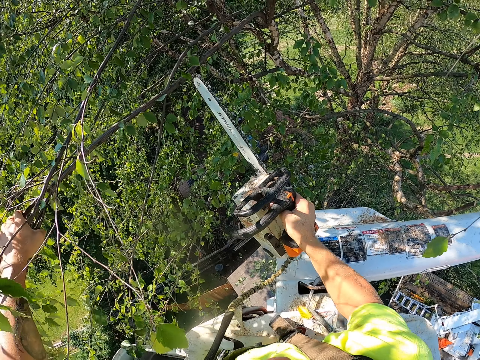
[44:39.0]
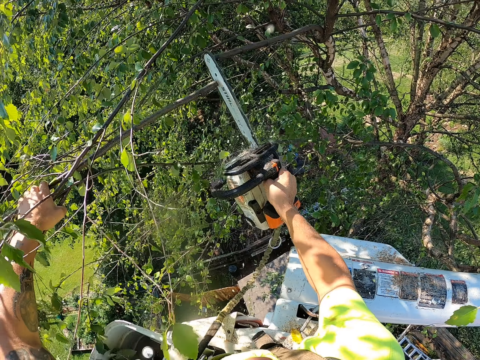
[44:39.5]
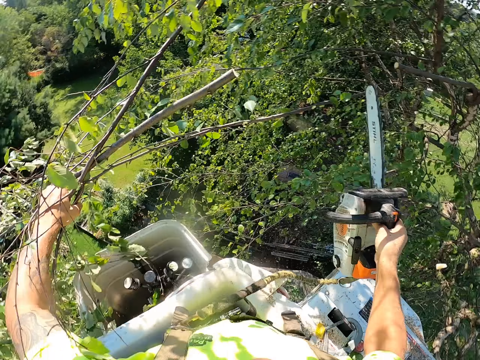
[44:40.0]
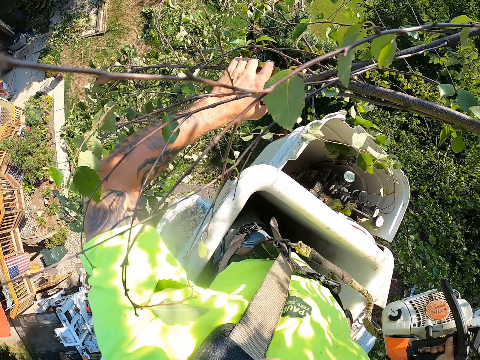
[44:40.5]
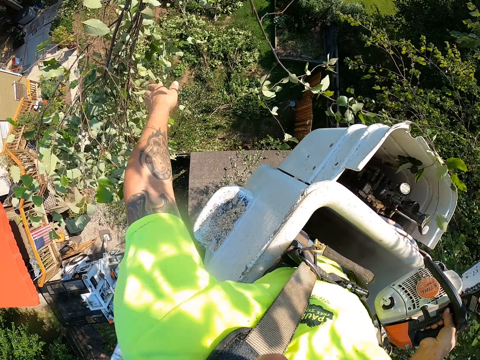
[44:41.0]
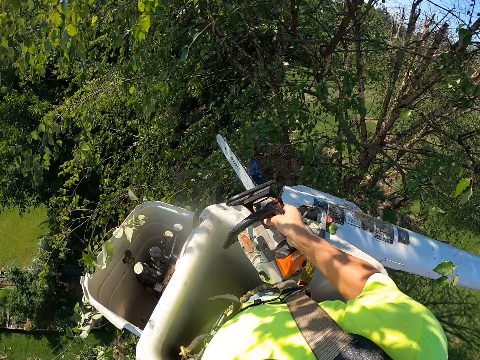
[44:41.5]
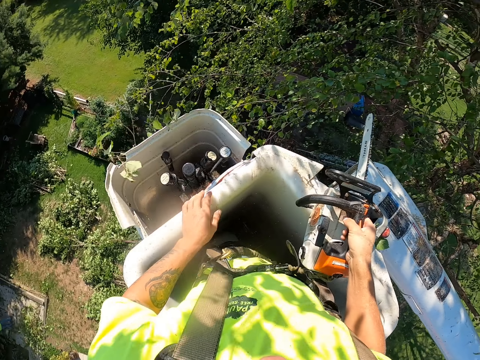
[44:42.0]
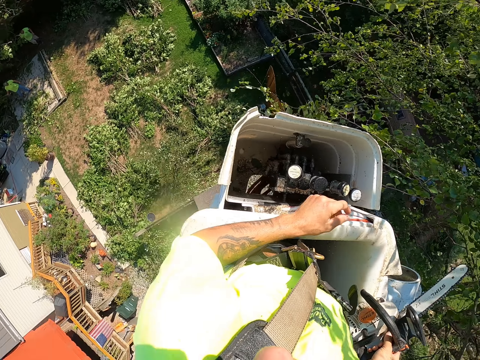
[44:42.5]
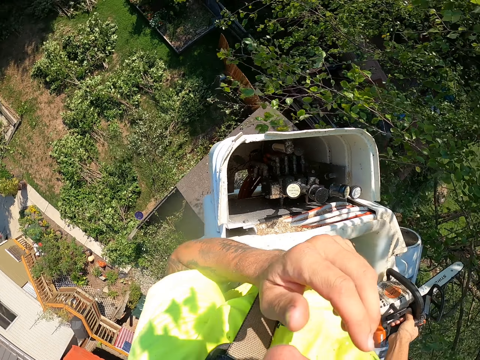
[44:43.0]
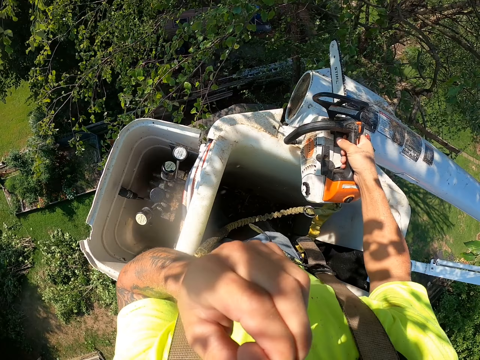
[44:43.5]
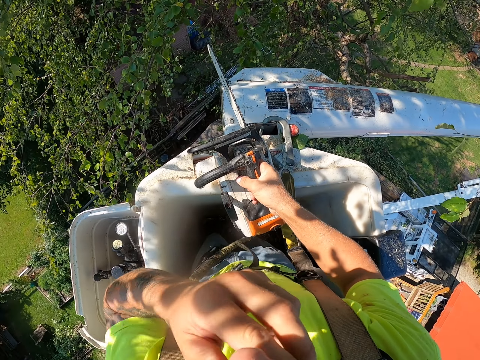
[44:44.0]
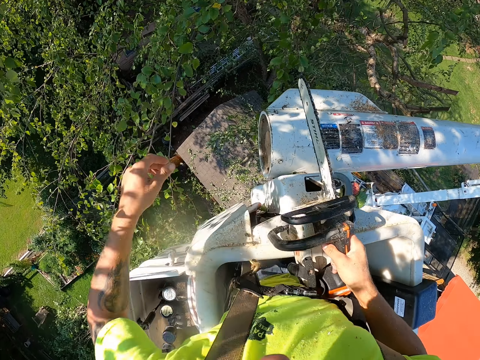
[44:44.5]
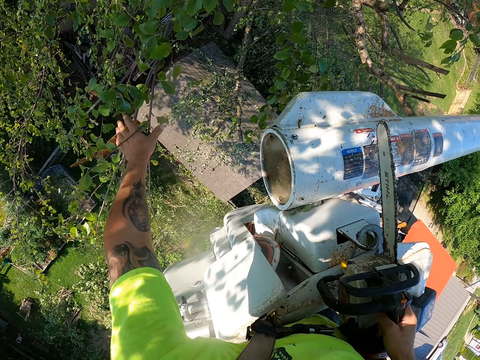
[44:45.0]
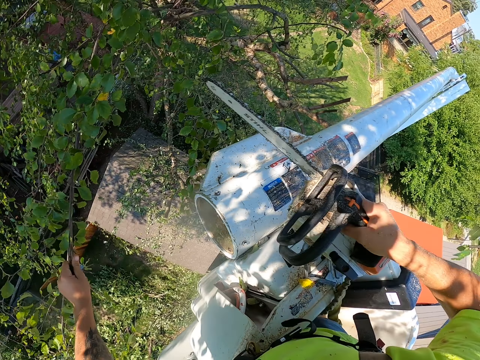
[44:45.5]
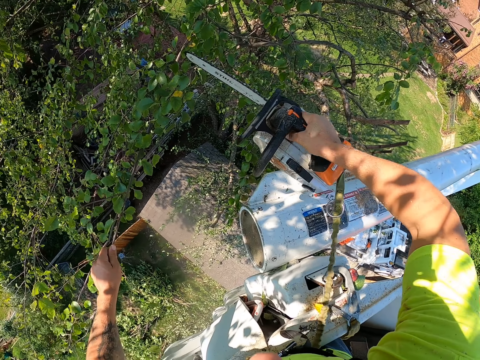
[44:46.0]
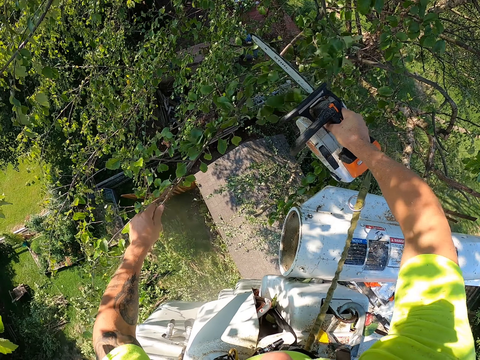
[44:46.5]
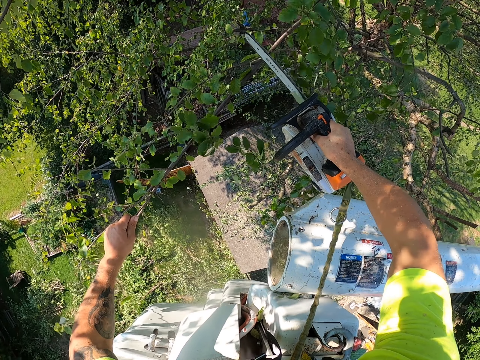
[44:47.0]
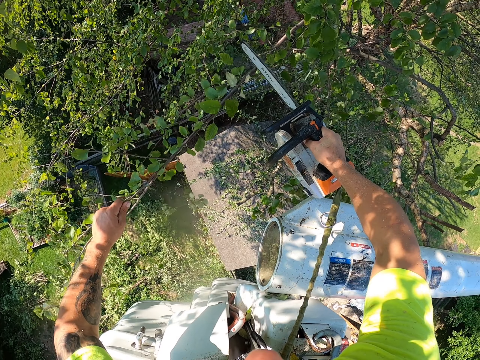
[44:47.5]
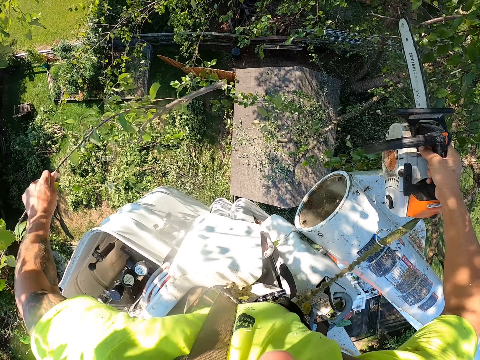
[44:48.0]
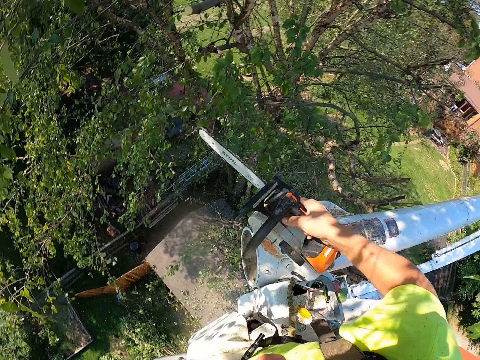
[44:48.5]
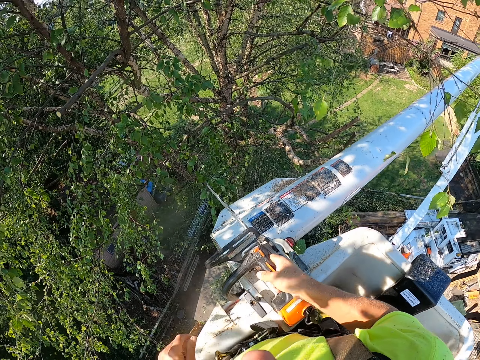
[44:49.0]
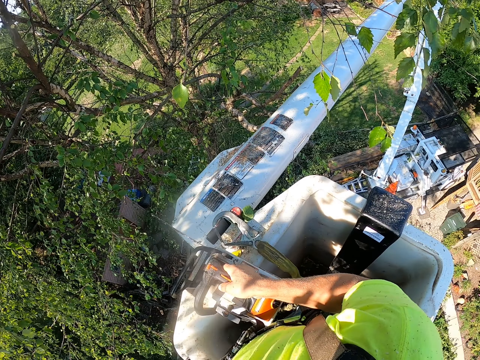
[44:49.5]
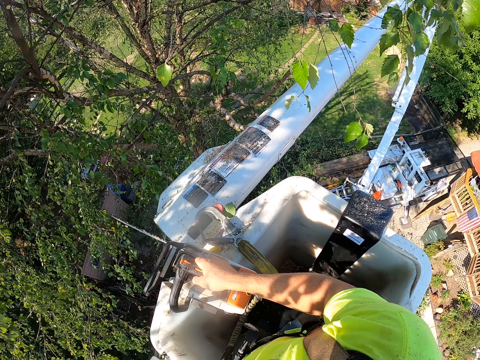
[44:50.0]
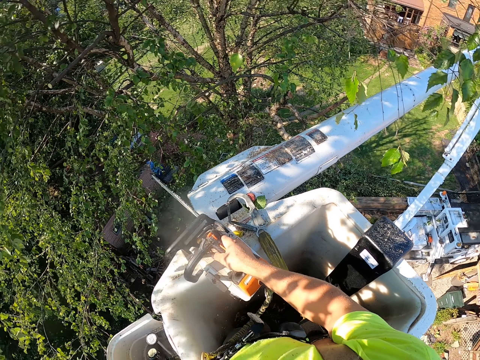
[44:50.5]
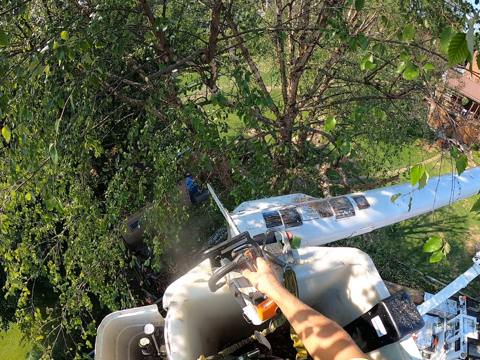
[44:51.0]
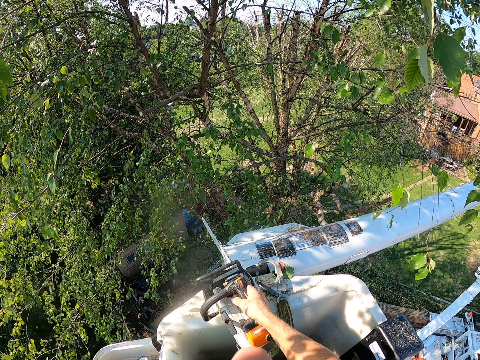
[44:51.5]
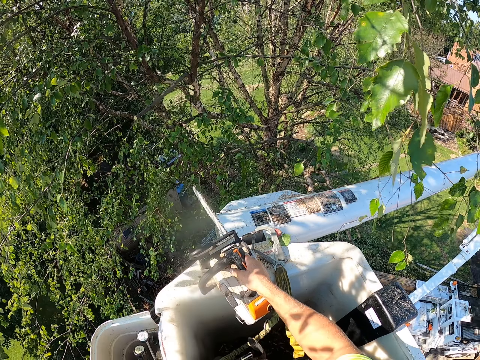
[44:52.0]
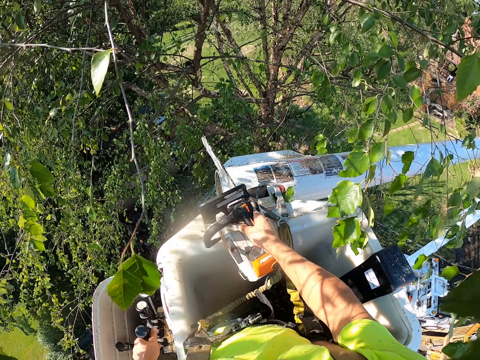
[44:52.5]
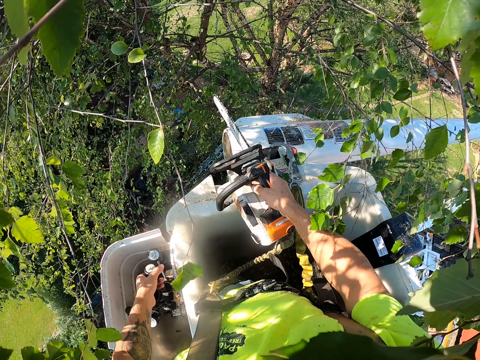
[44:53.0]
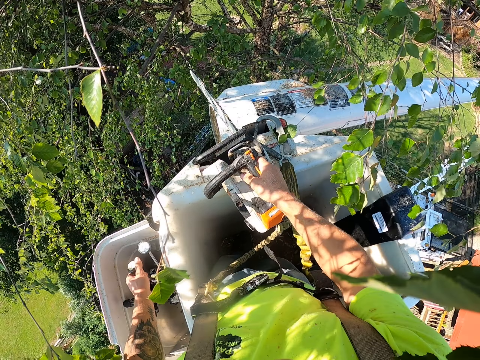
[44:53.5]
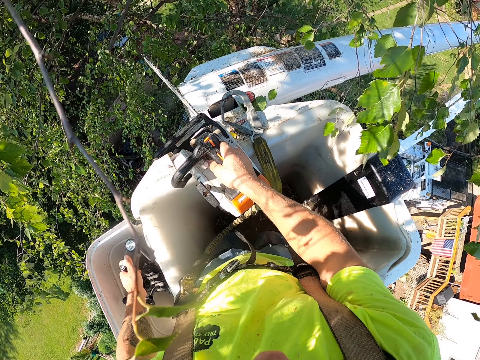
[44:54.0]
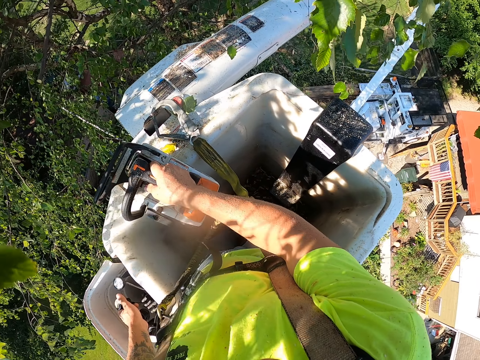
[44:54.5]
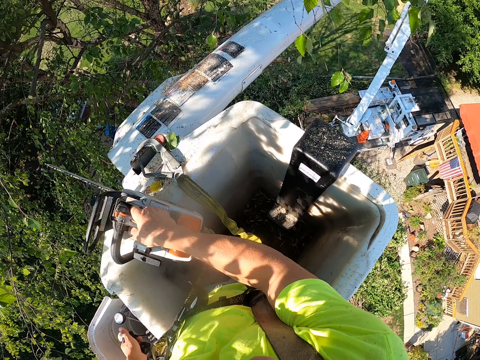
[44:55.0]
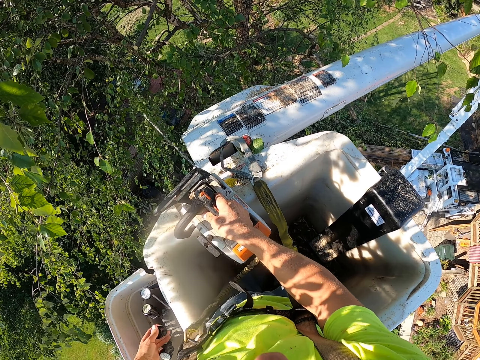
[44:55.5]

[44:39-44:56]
The camera wearer cuts the tree branch with the chainsaw in his right hand. He throws the tree branches in his left hand to the ground. He looks at the tree. He wipes his face with his left hand. He touches the nose. He holds a tree branch on the tree with his left hand and cuts the tree branch with the chainsaw in his right hand. He throws the tree branch in his left hand to the ground. He looks at the tree. He operates the tree bucket truck with his left hand. He adjusts the crane.

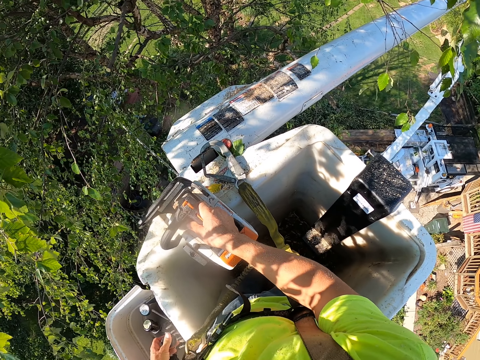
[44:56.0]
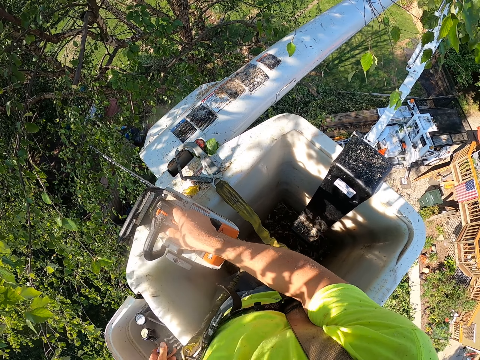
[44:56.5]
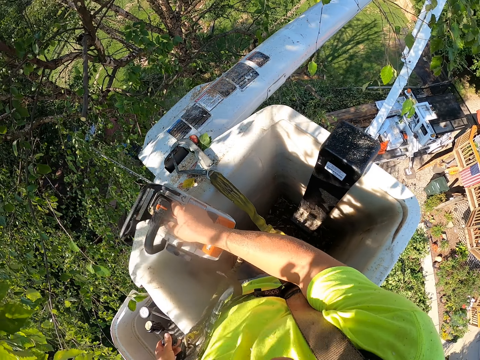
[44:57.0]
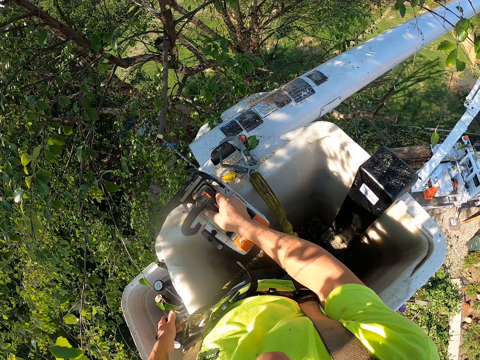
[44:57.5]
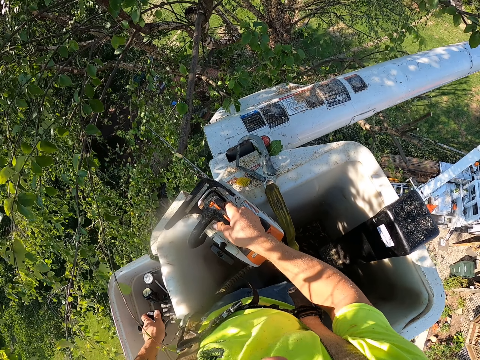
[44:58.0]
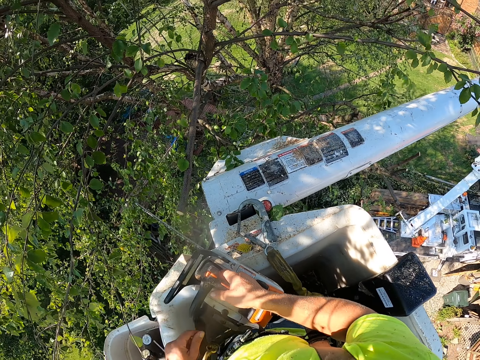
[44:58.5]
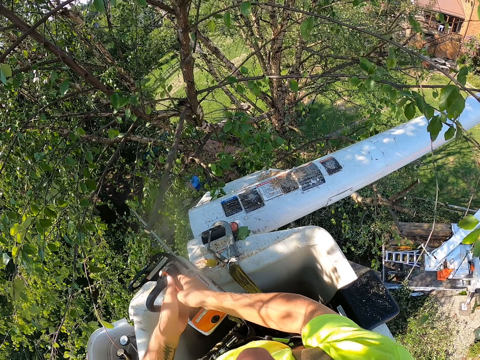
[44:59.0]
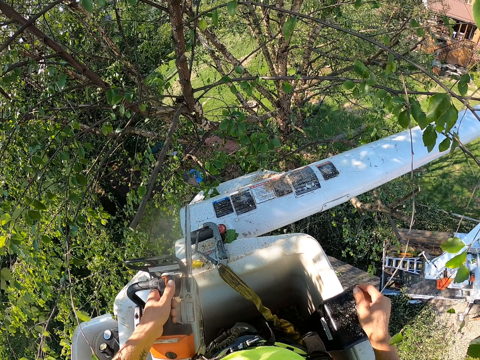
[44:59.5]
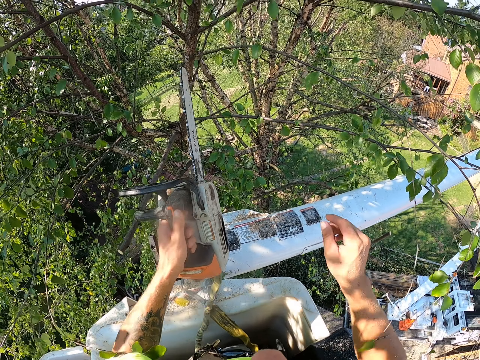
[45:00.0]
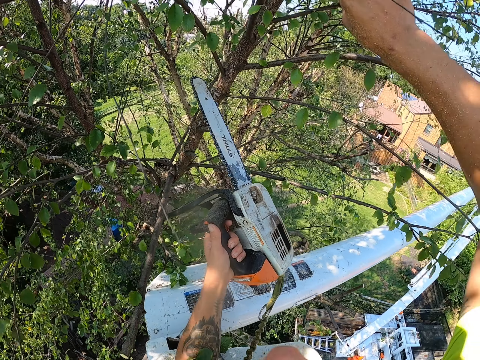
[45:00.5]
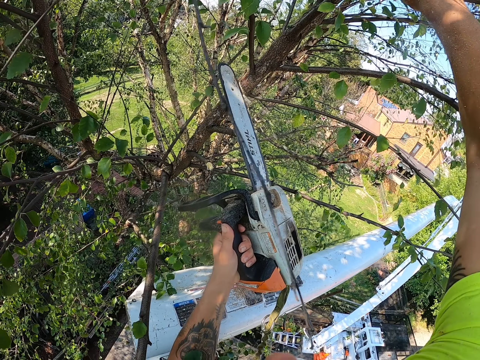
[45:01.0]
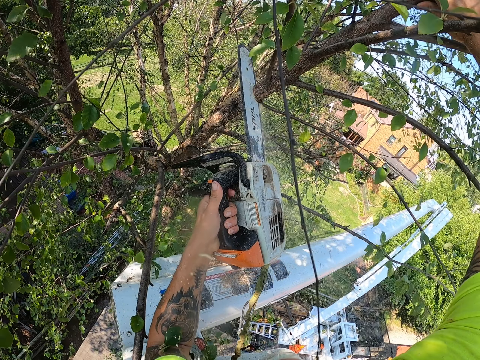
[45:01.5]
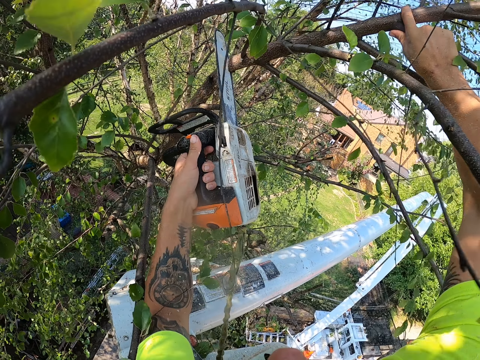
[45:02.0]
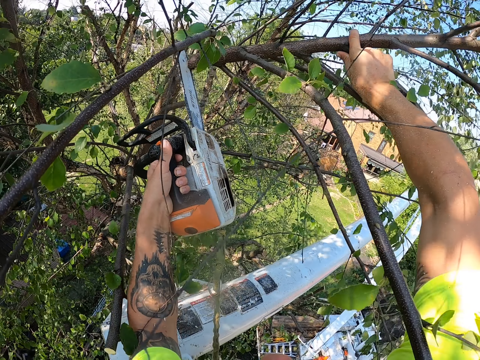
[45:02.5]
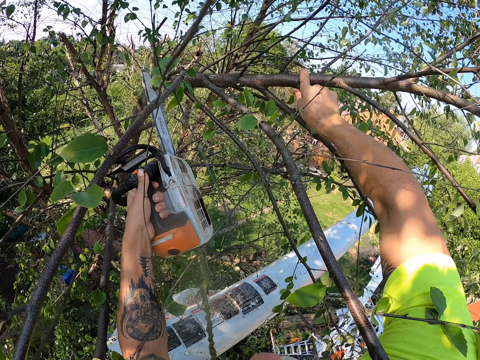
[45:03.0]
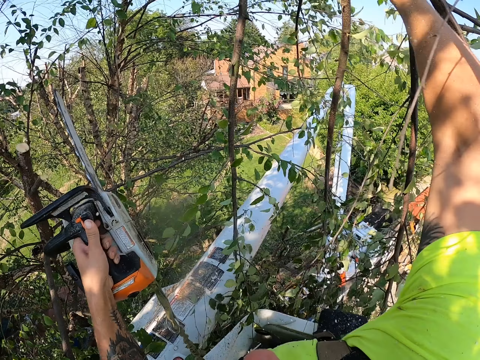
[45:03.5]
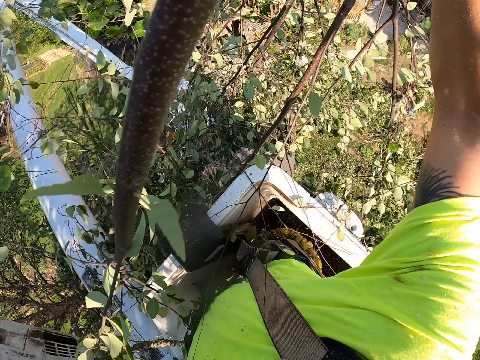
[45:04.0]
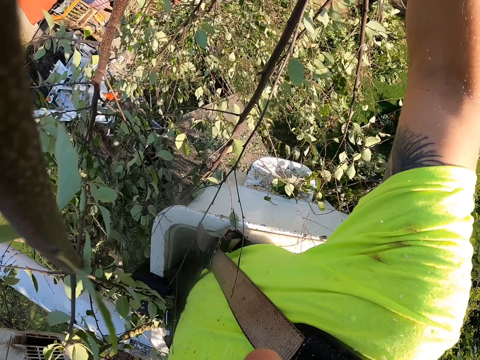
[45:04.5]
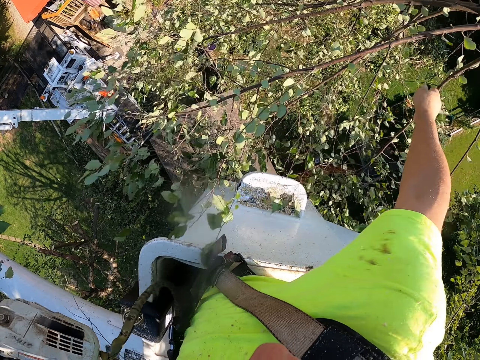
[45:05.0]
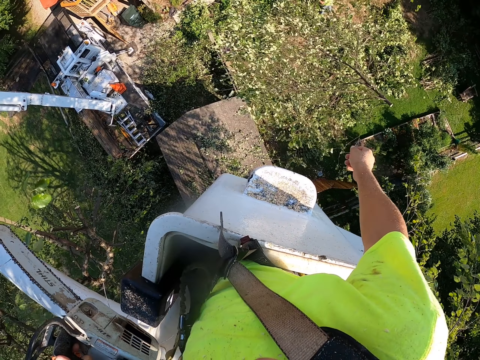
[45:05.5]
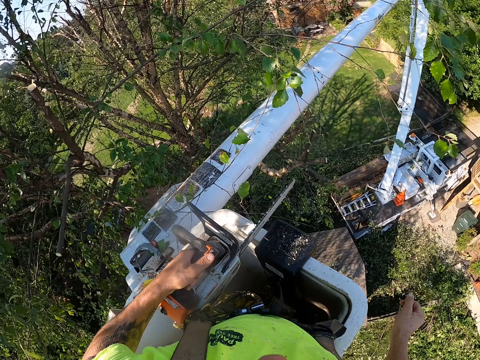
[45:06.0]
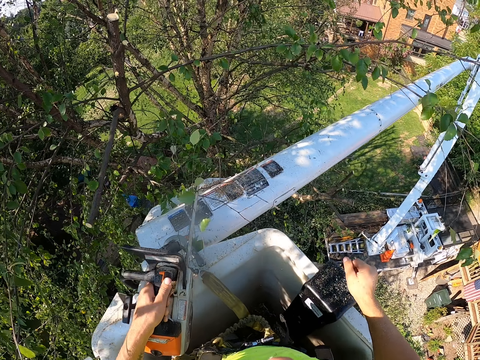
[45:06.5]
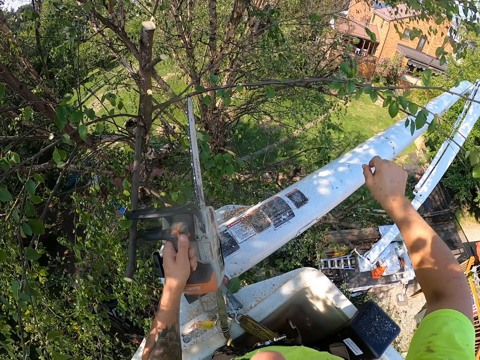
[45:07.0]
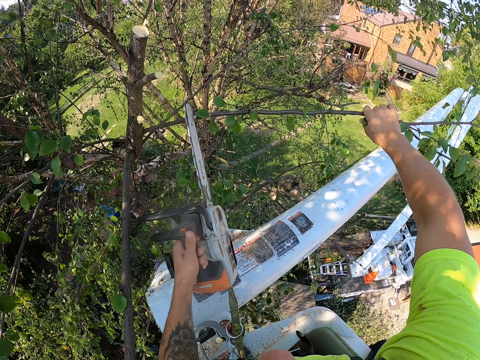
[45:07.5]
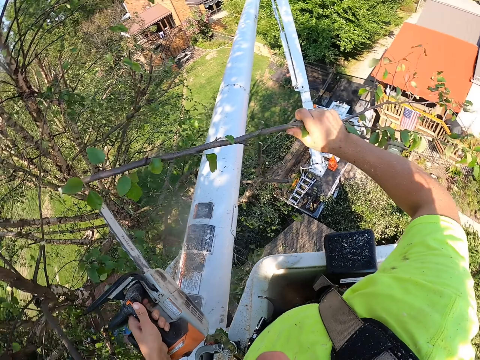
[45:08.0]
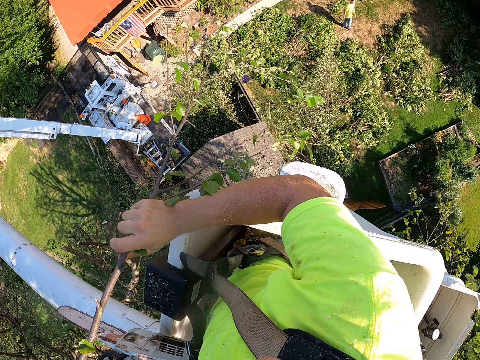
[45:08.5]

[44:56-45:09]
The camera wearer transfers the chainsaw from his right hand to his left hand. He cuts a tree branch with the chainsaw in his left hand. He holds the tree branch on the tree with his right hand. He throws the tree branch in his right hand to the ground. He looks at the tree. He cuts the tree branch with the chainsaw in his left hand. He holds a tree branch on the tree with his right hand.
